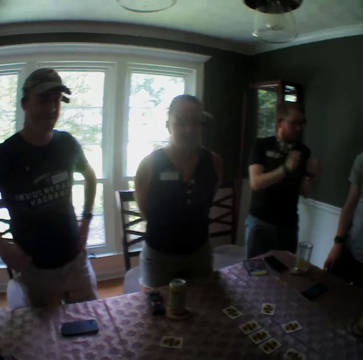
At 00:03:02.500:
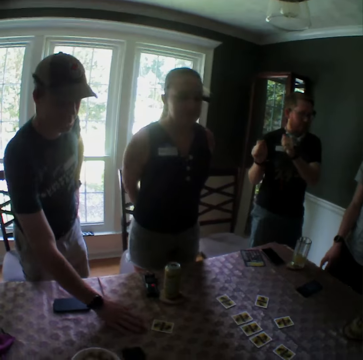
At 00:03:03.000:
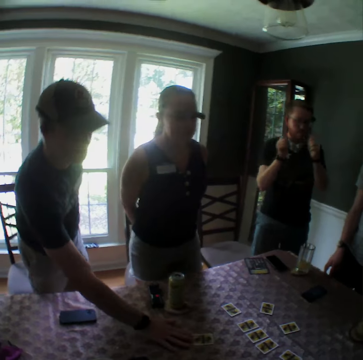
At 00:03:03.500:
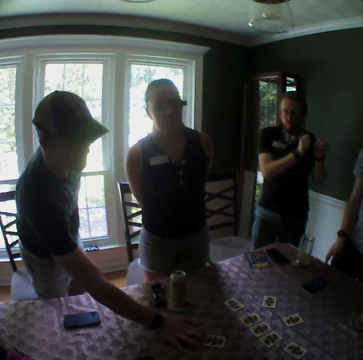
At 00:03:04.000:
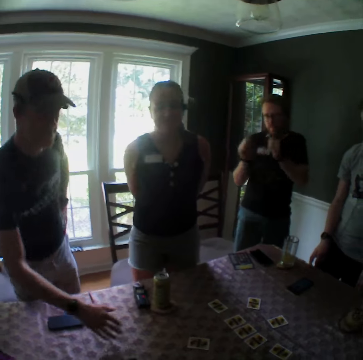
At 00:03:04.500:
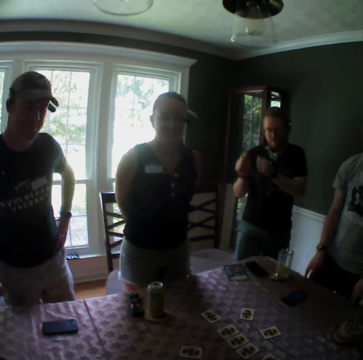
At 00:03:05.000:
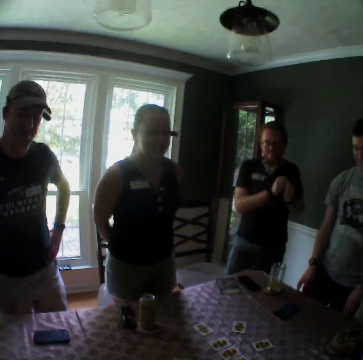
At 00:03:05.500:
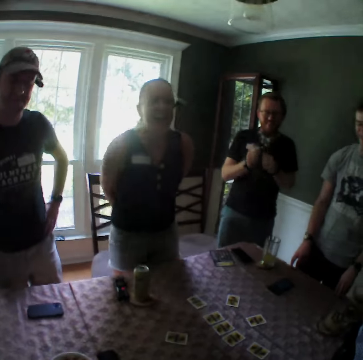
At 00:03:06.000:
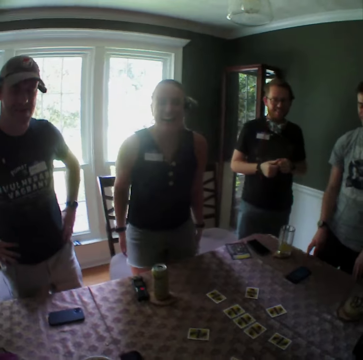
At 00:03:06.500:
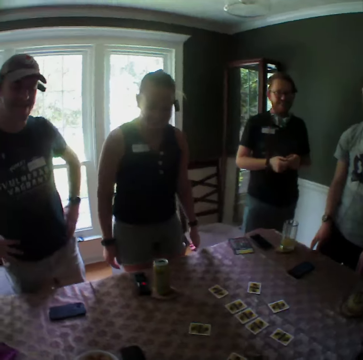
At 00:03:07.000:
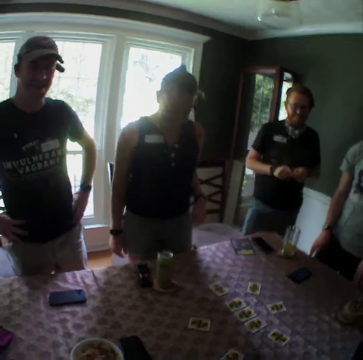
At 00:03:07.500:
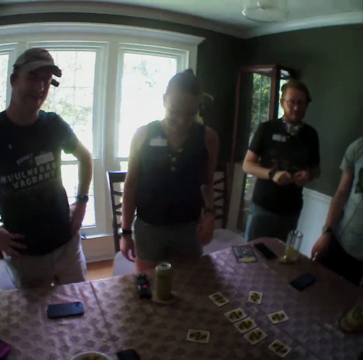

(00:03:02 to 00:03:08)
A man pushes the card on the table forward with his right hand.

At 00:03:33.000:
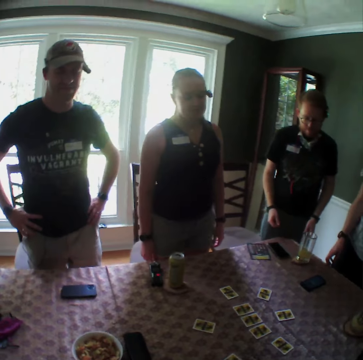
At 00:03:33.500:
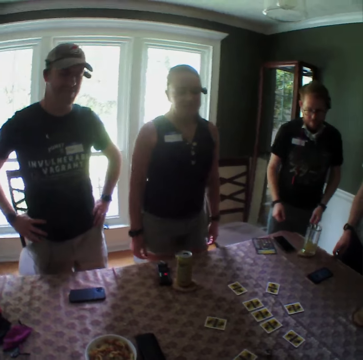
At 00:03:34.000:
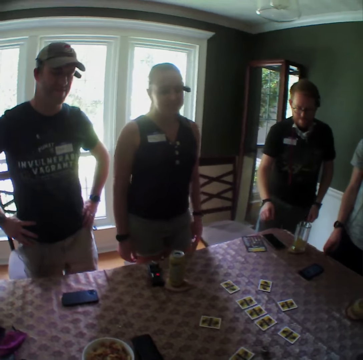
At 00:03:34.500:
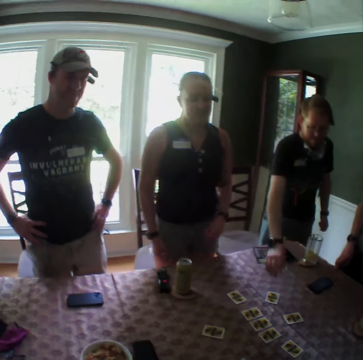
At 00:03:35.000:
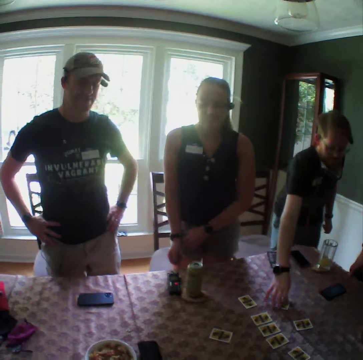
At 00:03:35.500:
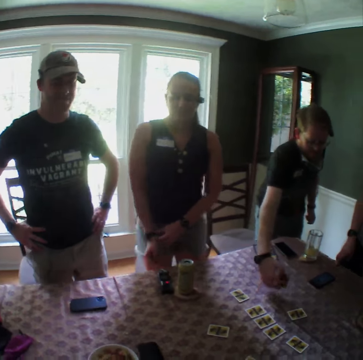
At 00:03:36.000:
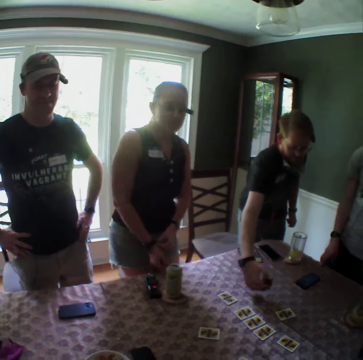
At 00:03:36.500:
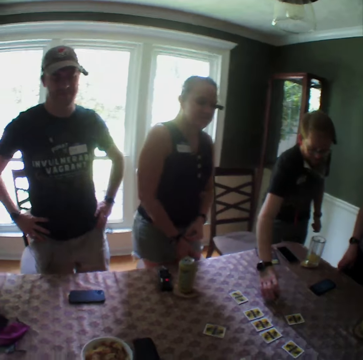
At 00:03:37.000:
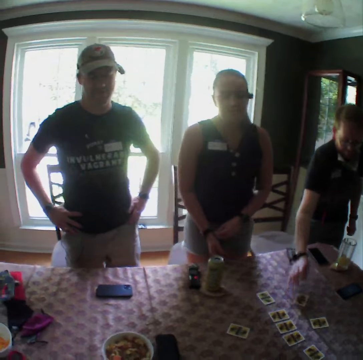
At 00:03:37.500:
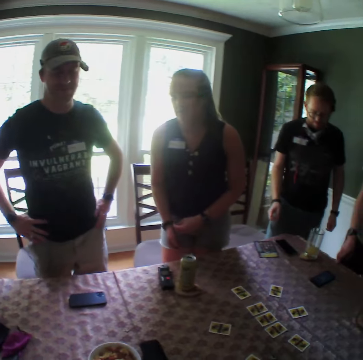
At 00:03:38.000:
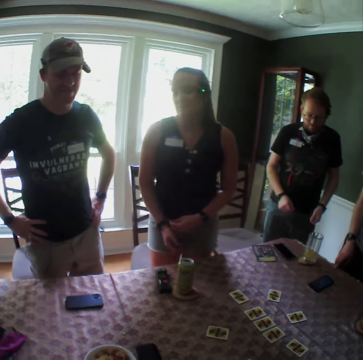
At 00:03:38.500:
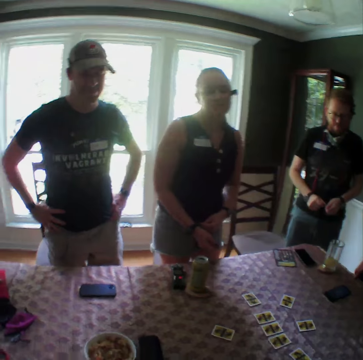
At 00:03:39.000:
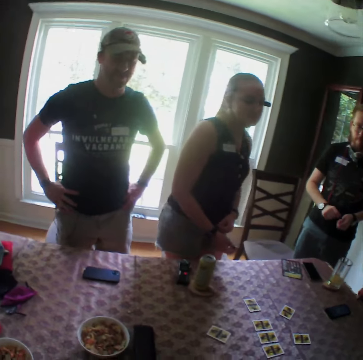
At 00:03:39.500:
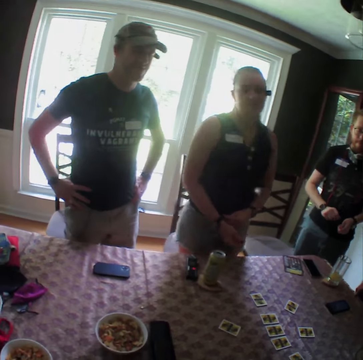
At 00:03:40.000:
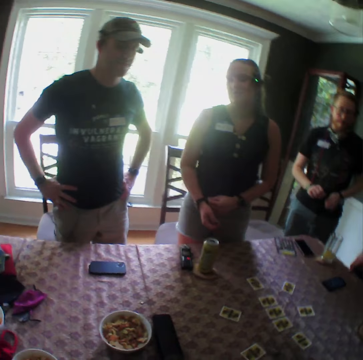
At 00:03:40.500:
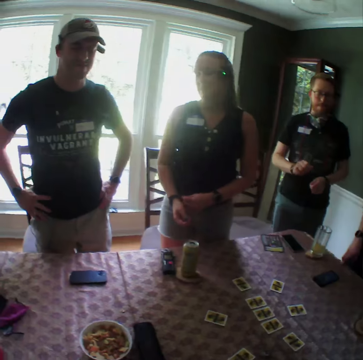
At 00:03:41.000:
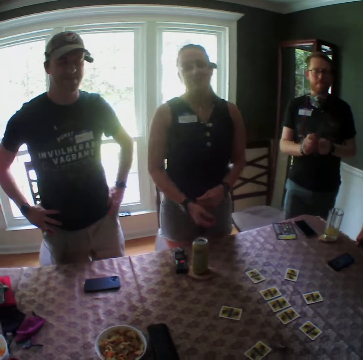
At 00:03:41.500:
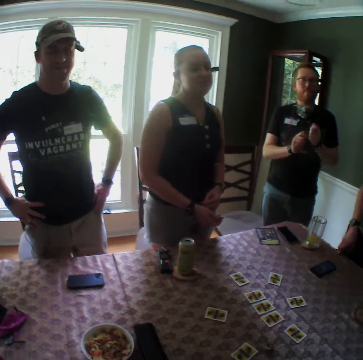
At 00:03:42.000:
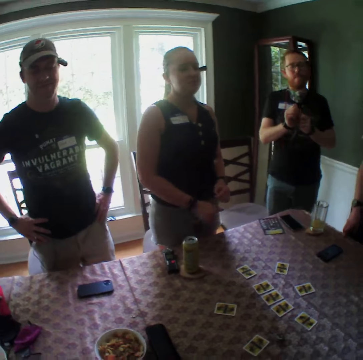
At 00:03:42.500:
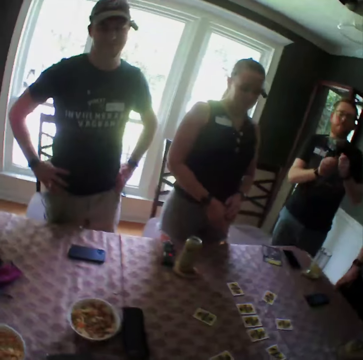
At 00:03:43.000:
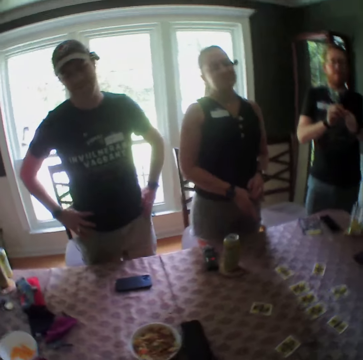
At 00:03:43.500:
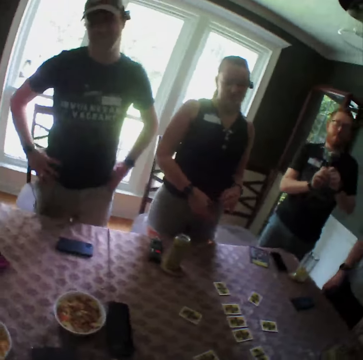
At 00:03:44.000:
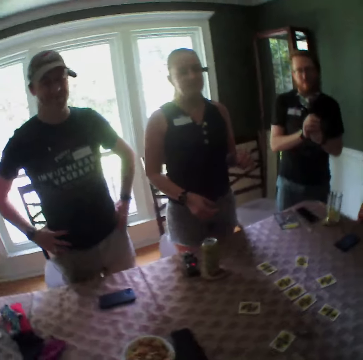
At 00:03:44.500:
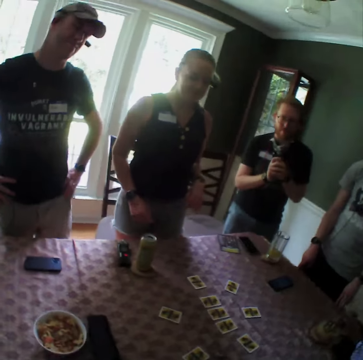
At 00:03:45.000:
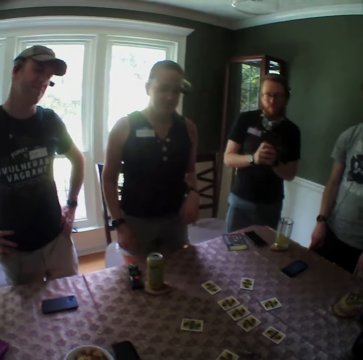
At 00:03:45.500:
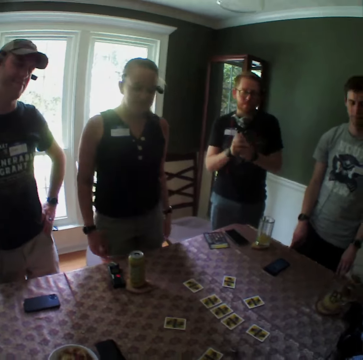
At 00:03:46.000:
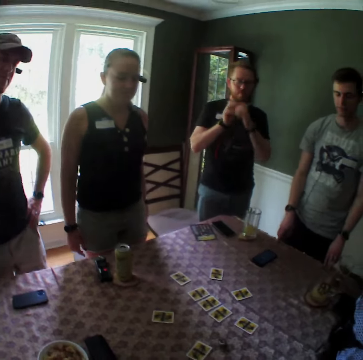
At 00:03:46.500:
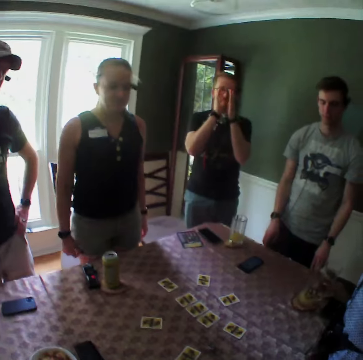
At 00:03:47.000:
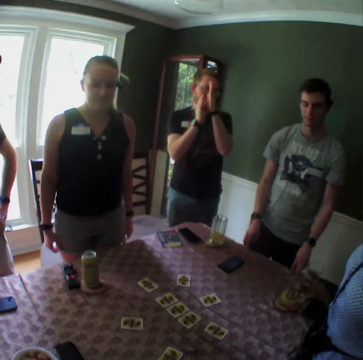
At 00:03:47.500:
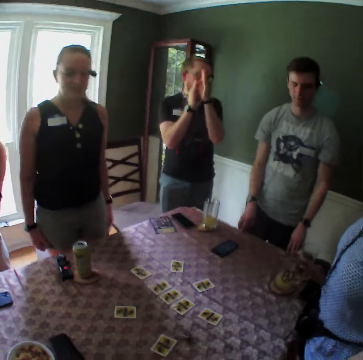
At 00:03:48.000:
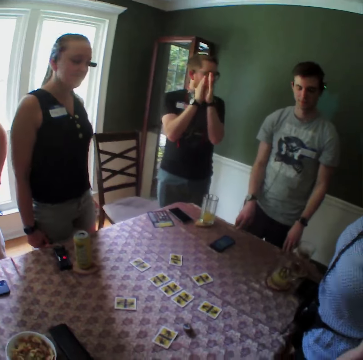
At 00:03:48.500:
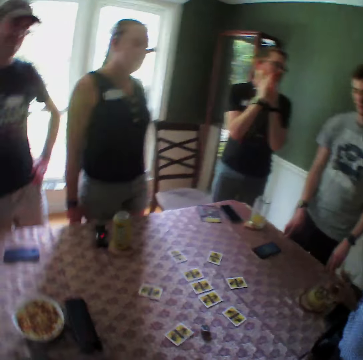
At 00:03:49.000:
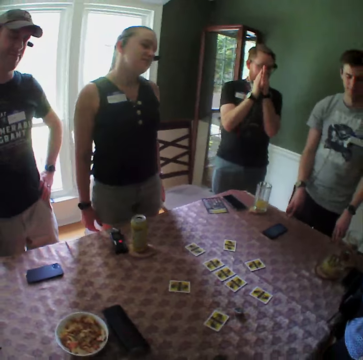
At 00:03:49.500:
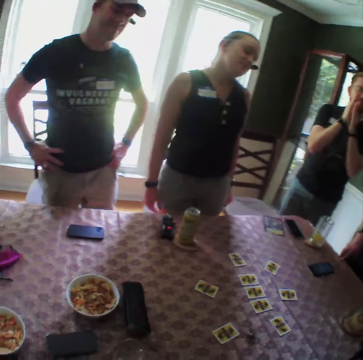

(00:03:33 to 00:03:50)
A man picks up a card on the table with his right hand. The man drops the card in his right hand on the table.

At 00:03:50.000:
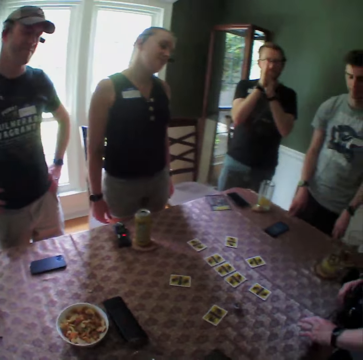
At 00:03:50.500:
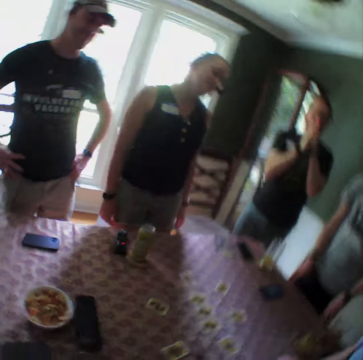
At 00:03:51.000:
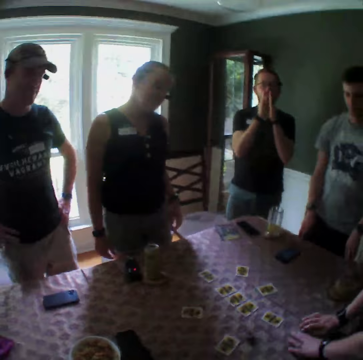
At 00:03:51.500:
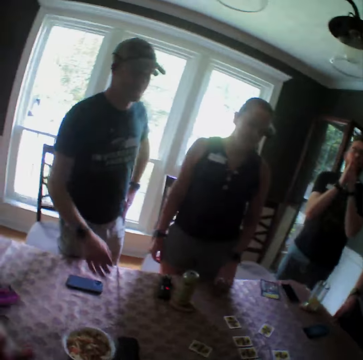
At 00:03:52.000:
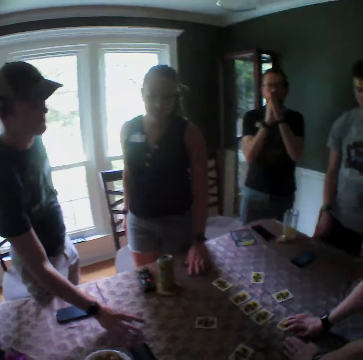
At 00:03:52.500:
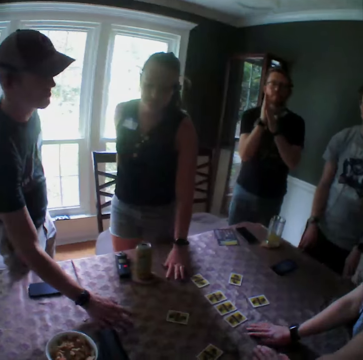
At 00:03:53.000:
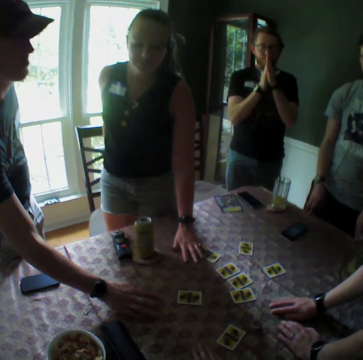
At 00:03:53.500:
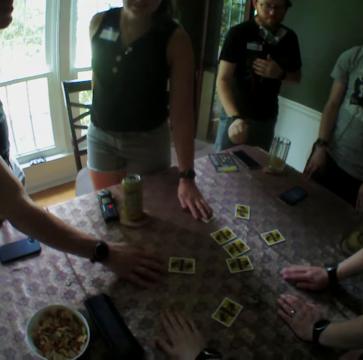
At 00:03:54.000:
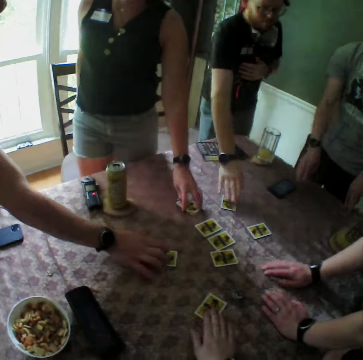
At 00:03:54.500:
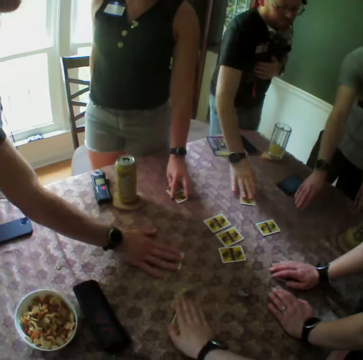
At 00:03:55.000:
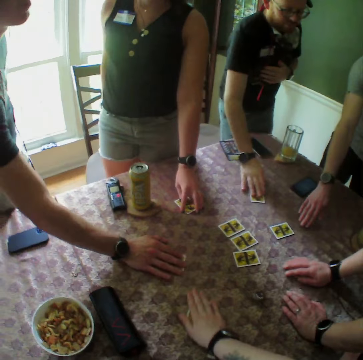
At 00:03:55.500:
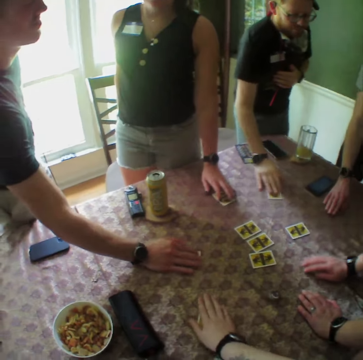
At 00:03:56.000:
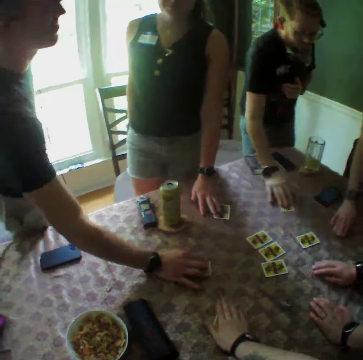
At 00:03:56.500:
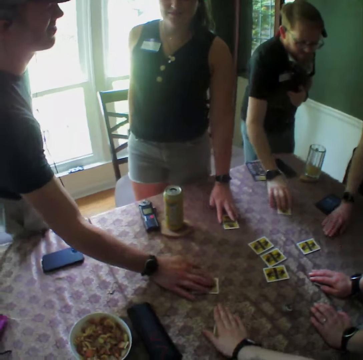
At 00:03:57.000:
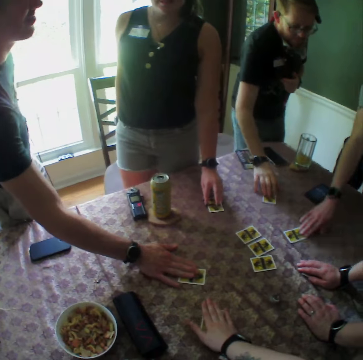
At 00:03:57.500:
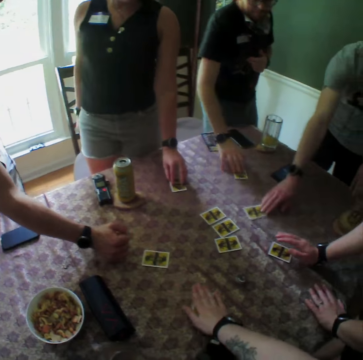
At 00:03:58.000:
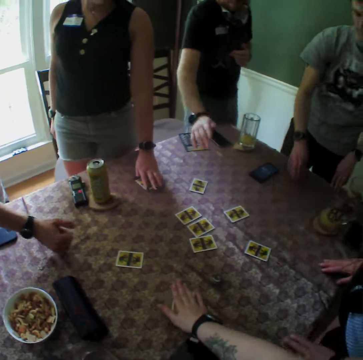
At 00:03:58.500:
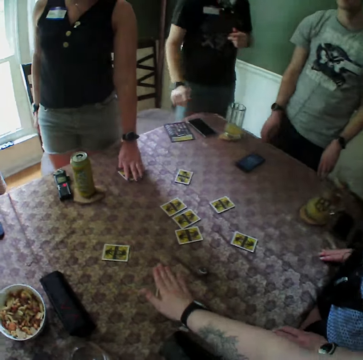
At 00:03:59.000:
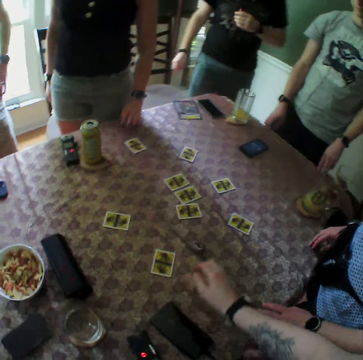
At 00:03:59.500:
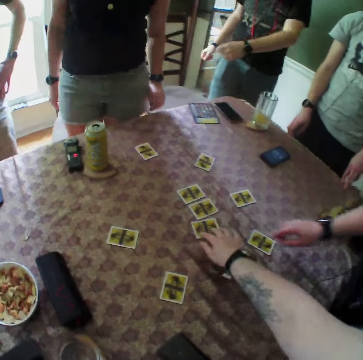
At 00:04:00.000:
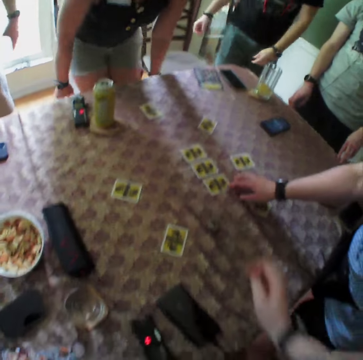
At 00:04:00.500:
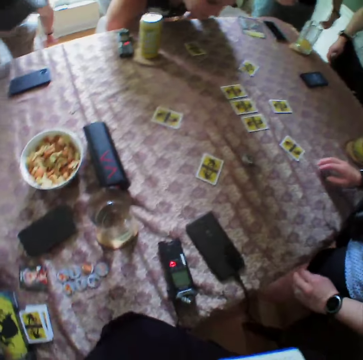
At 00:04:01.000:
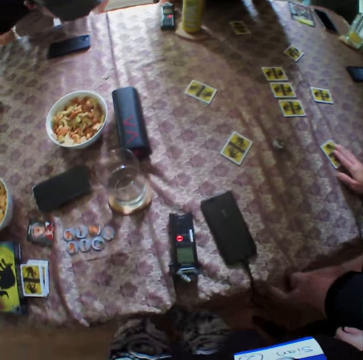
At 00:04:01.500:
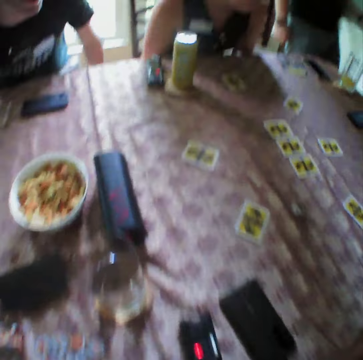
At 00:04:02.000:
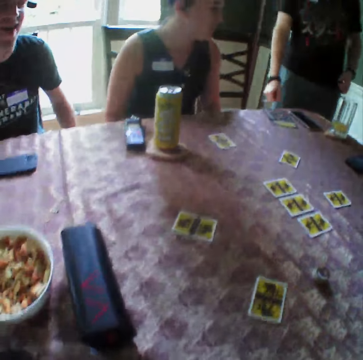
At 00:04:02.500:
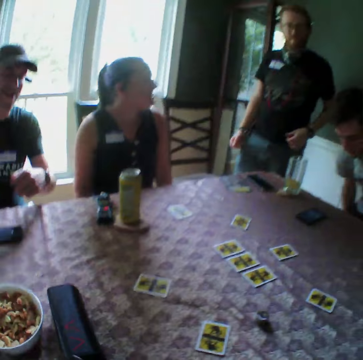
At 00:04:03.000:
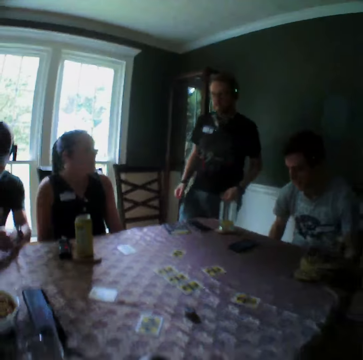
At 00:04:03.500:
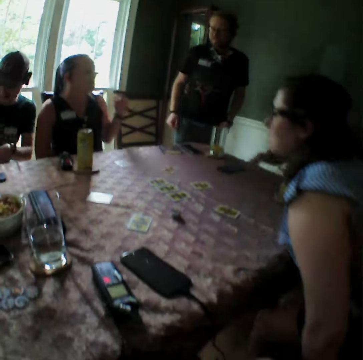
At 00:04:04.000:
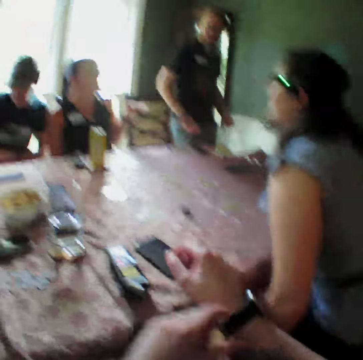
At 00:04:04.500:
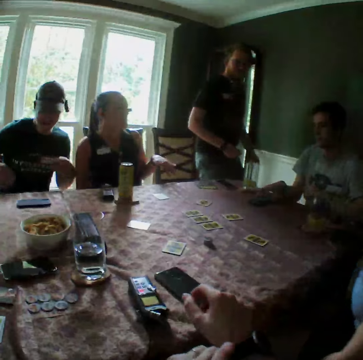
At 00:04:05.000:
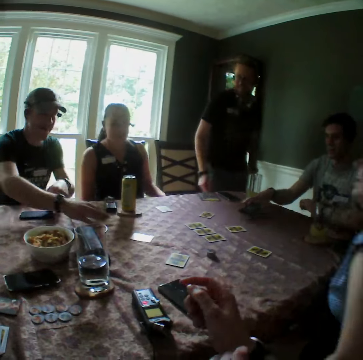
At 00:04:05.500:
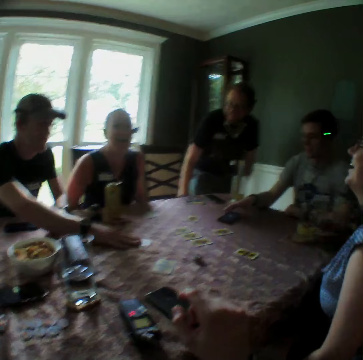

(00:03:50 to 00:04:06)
A woman rubs the table with a card in her right hand. Another woman rubs the table with a card in her left hand. A man rubs the table with a card in his right hand. Another man rubs the table with a card in his right hand. The camera wearer cycles a card from the table with his right hand. A third man cycles a card from the table with his right hand. The second man takes his right hand off the card on the table. The first woman takes her right hand off the card on the table. The third man takes his right hand off the card on the table. The first man takes his right hand off the card on the table. The camera wearer takes his right hand off the card on the table. The other woman takes her left hand off the card on the table. The camera wearer looks around. He adjusts a card on the table with his right hand. The other woman sits on a chair. The camera wearer looks around. The second man sits on a chair. The third man sits on a chair. The first woman sits on a chair. The camera wearer adjusts a watch. The second man adjusts a card on the table with his right hand.
